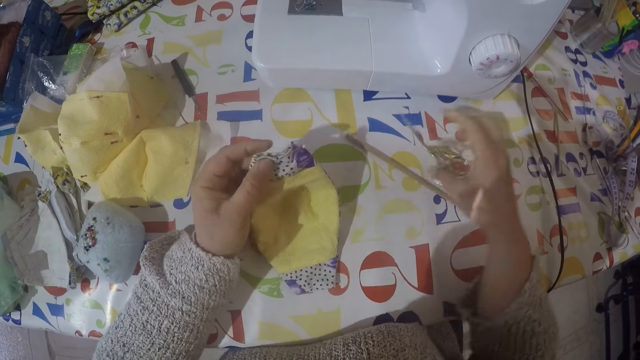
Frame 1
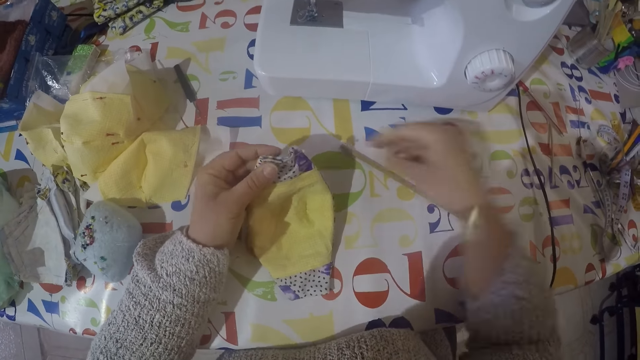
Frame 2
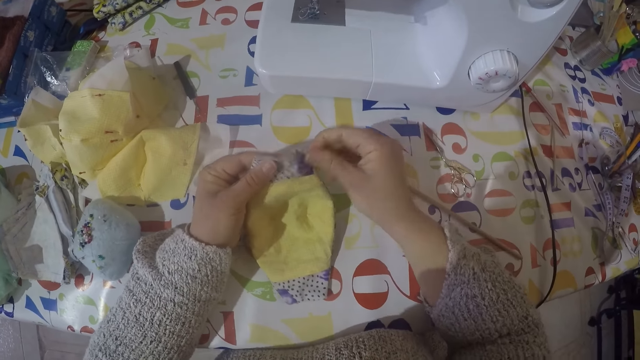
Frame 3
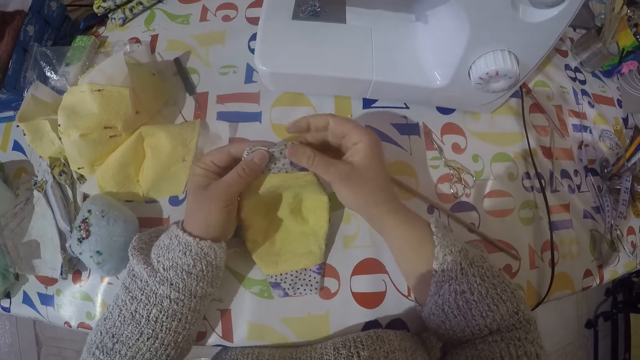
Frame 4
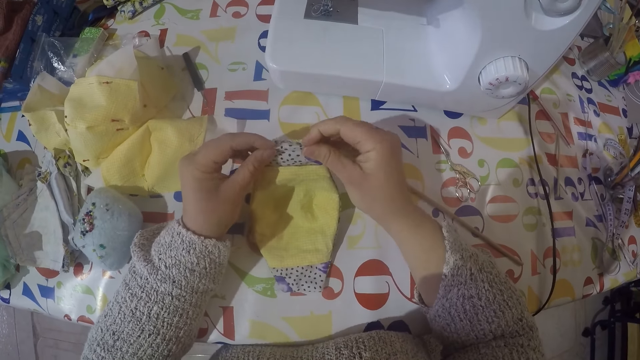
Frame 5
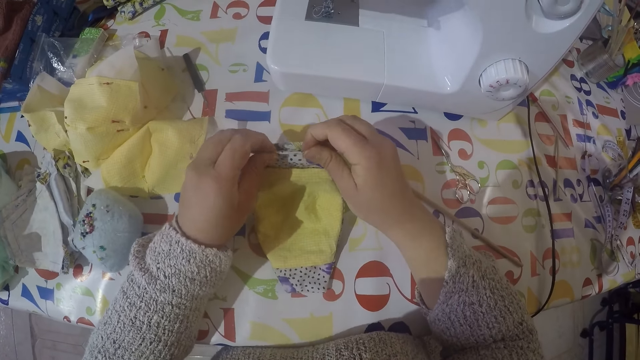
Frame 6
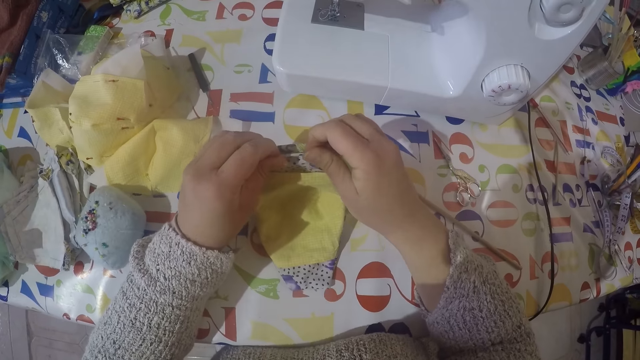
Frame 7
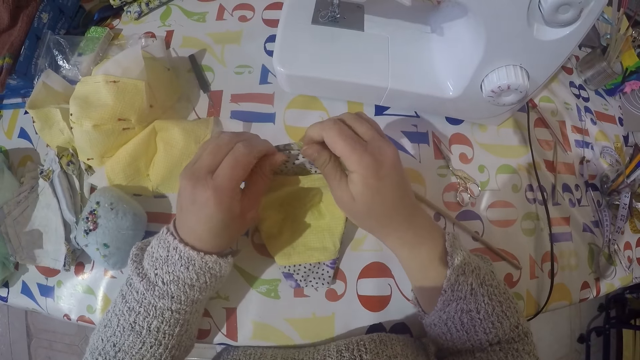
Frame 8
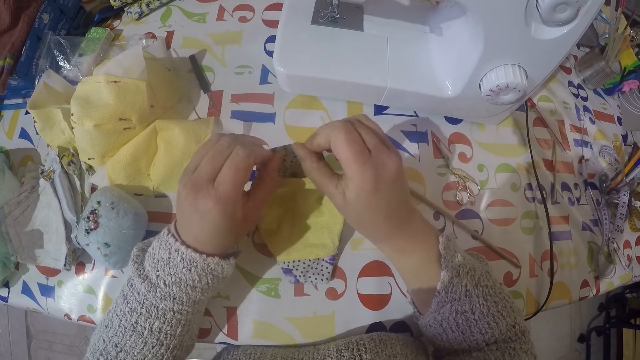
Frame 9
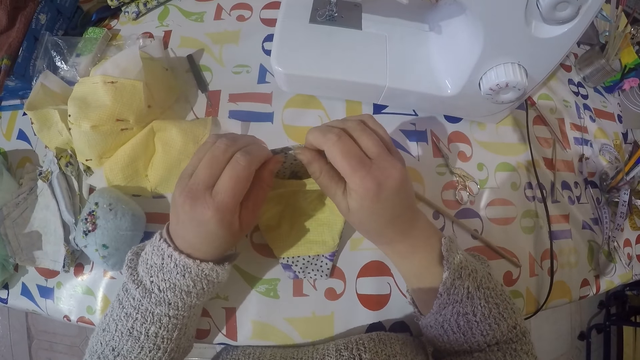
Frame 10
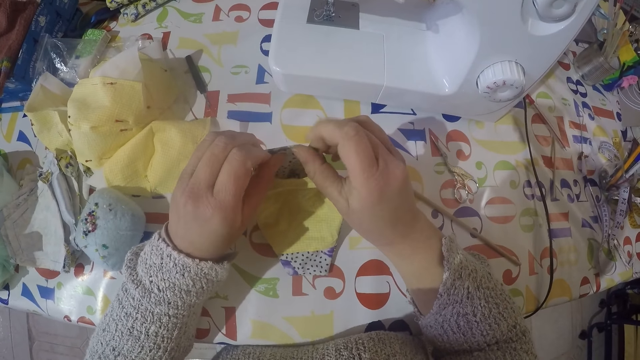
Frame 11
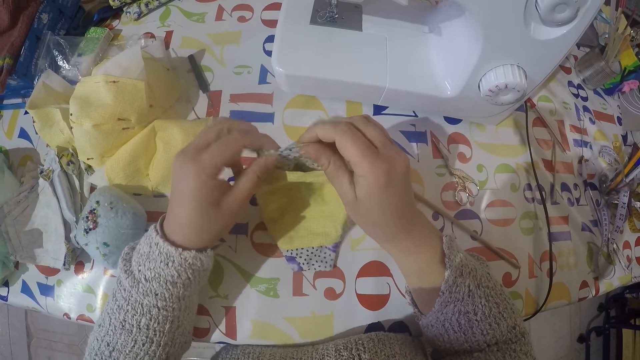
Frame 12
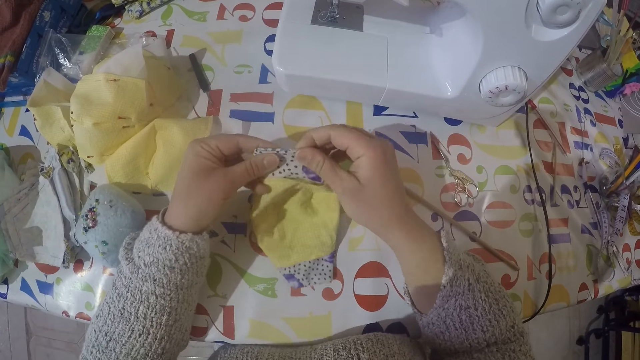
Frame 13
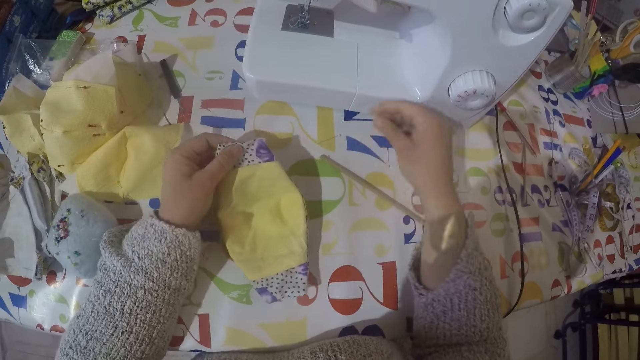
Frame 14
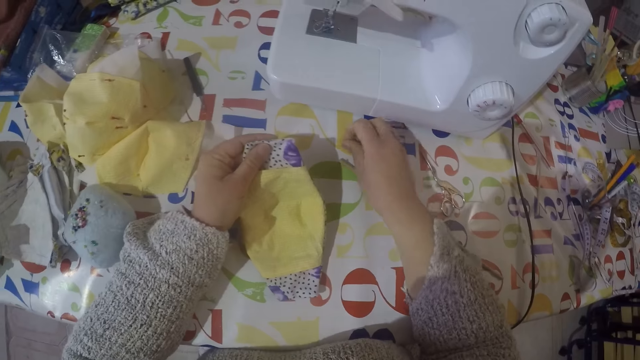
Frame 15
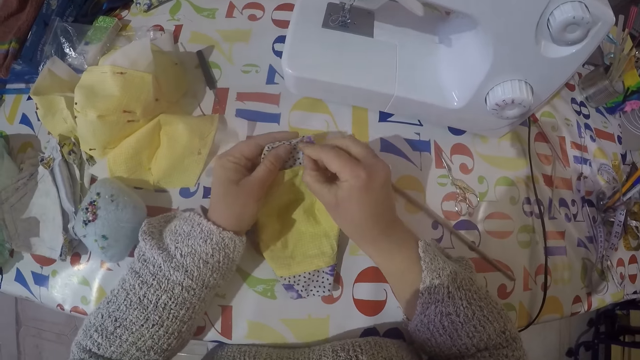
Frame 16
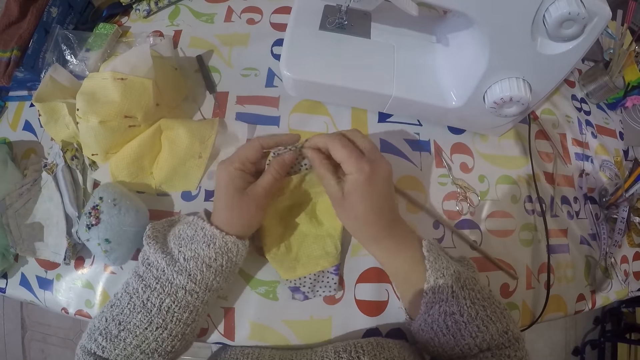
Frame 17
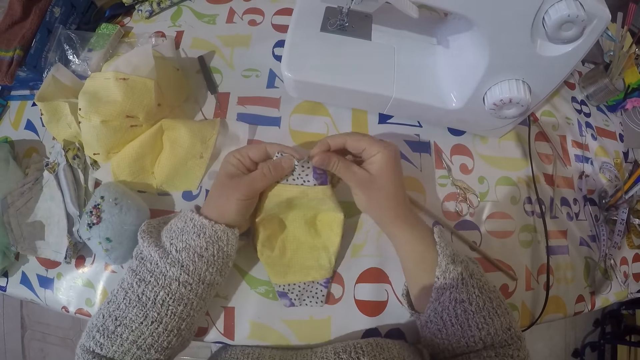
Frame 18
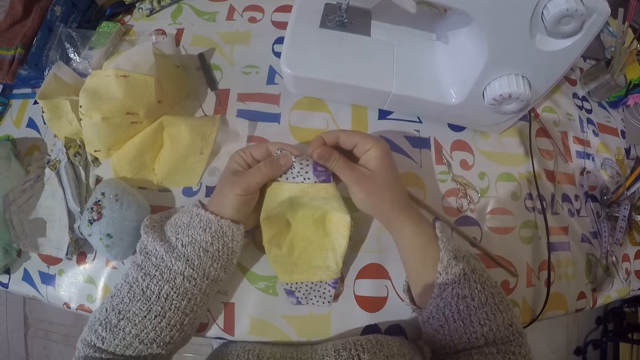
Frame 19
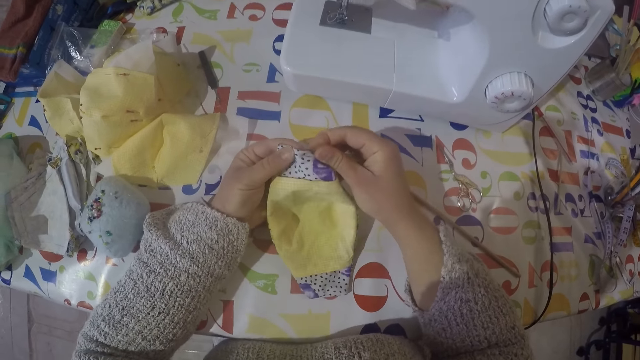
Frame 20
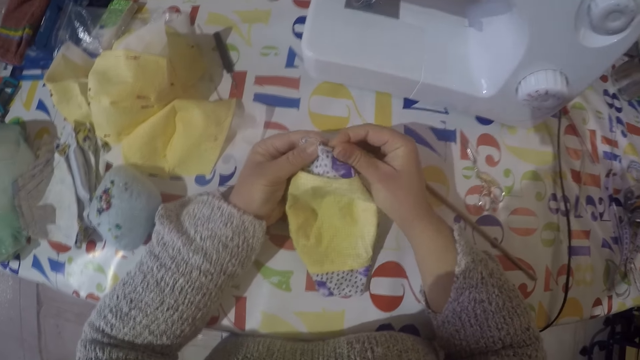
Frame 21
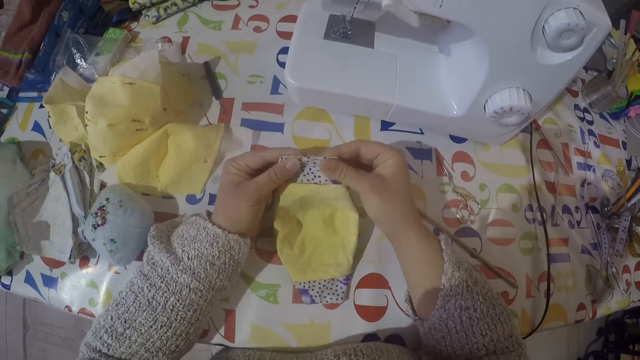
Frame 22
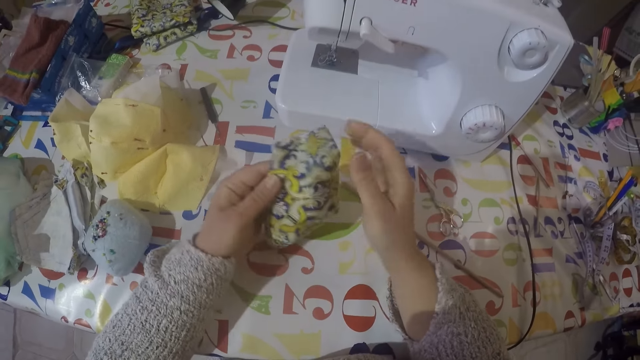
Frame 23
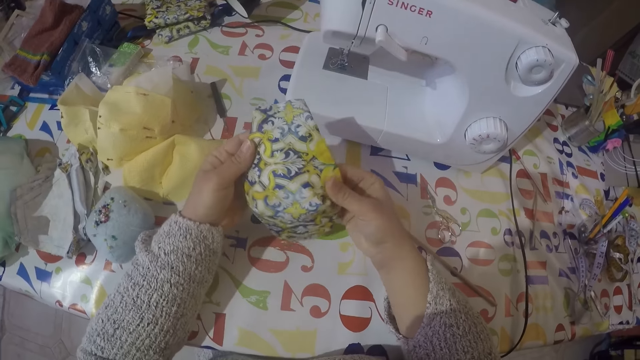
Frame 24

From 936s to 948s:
The camera wearer puts the pair of scissors to the table. They straighten the face mask. They pick a pin from the table. They put the pin in the mask again.

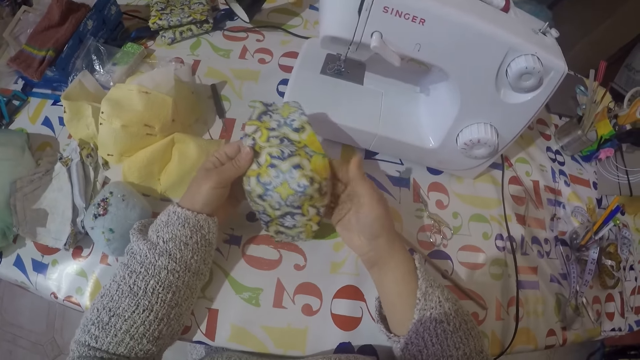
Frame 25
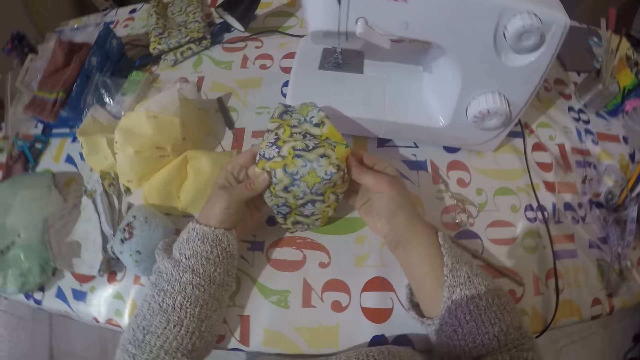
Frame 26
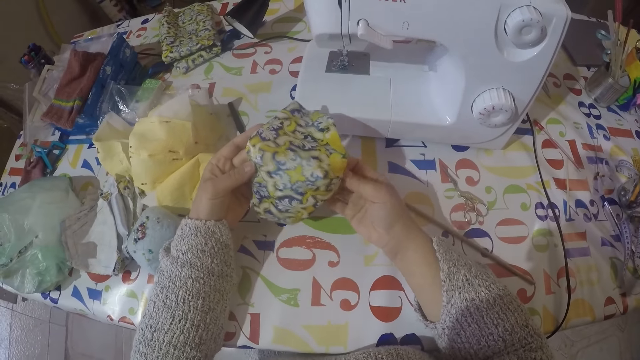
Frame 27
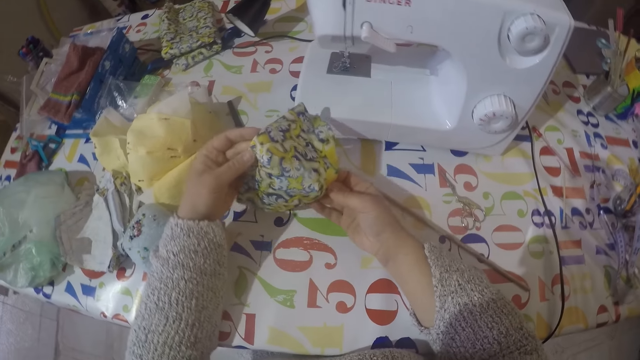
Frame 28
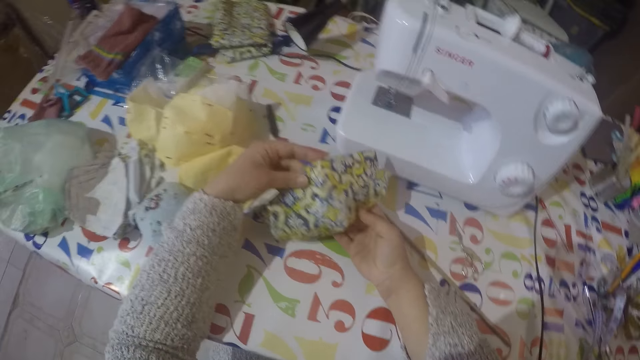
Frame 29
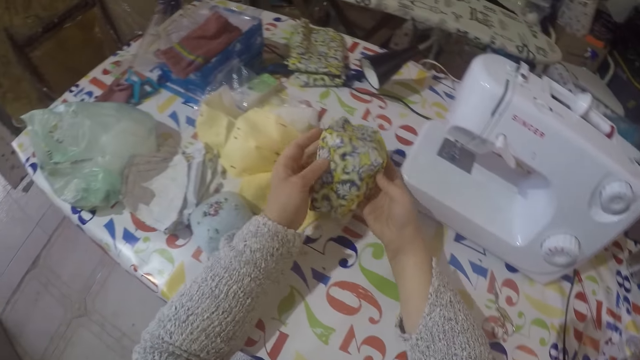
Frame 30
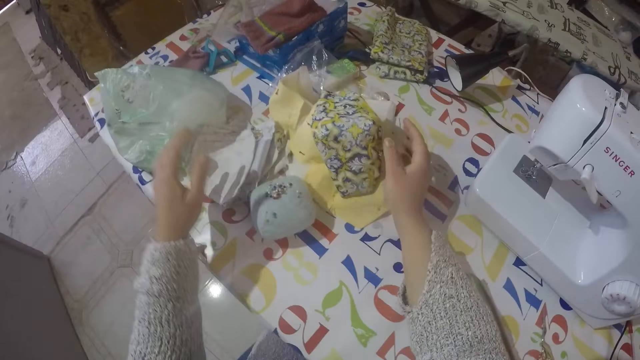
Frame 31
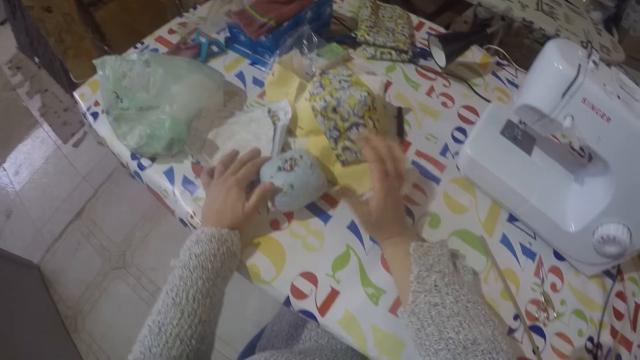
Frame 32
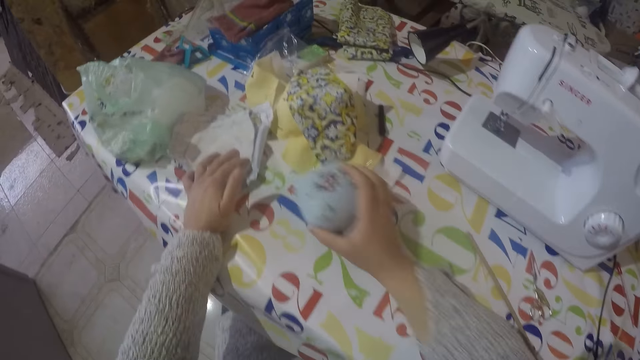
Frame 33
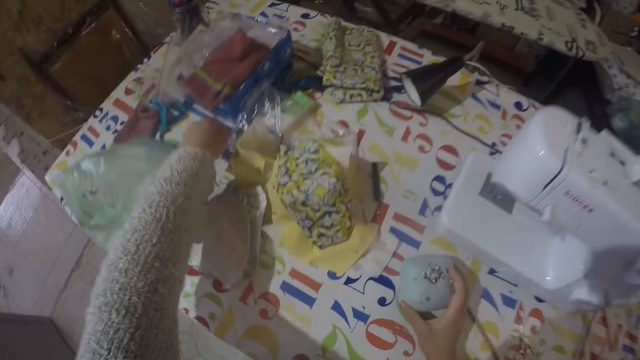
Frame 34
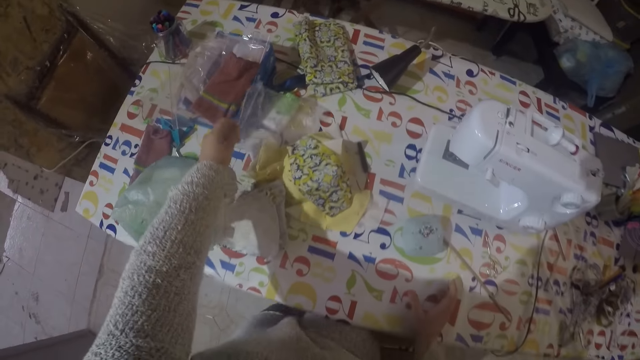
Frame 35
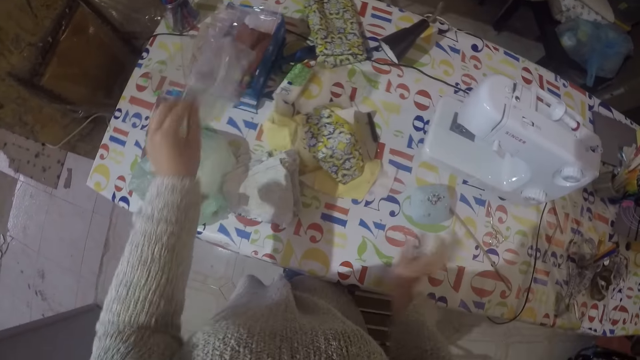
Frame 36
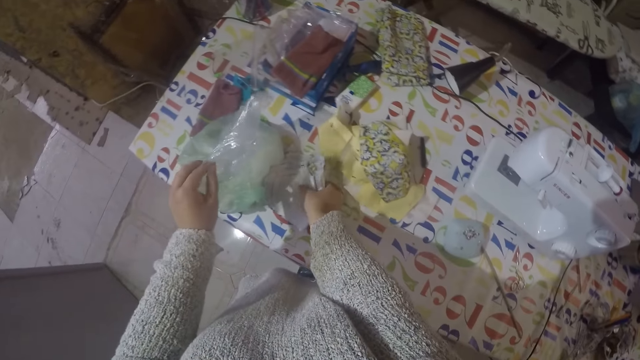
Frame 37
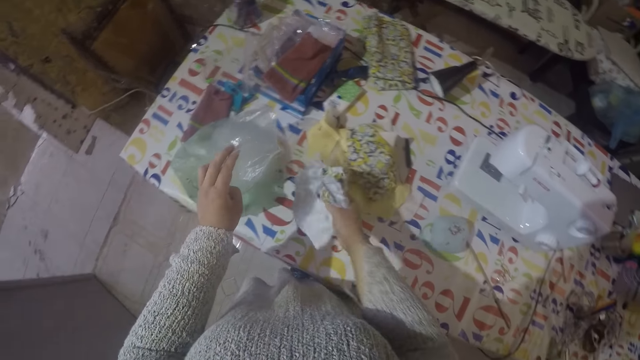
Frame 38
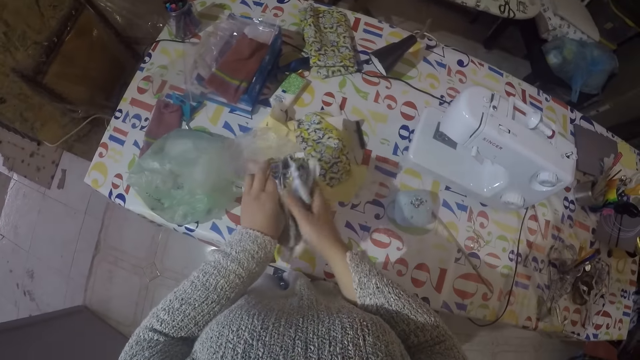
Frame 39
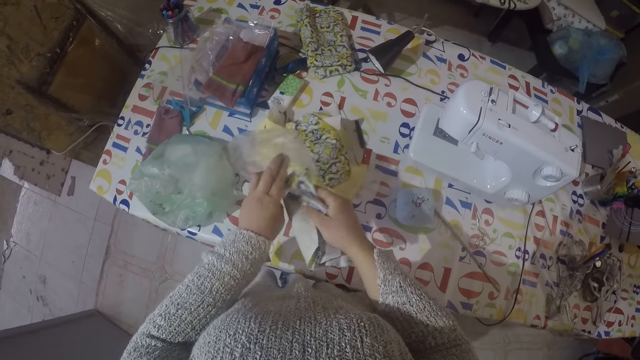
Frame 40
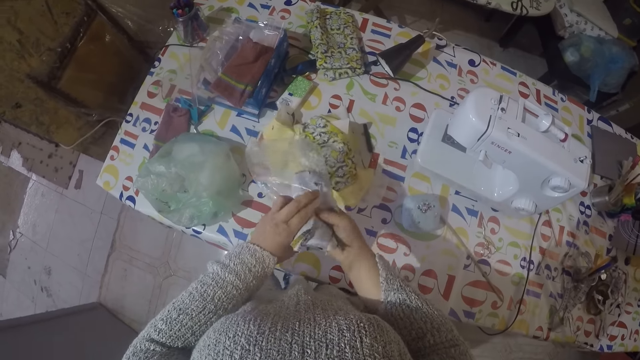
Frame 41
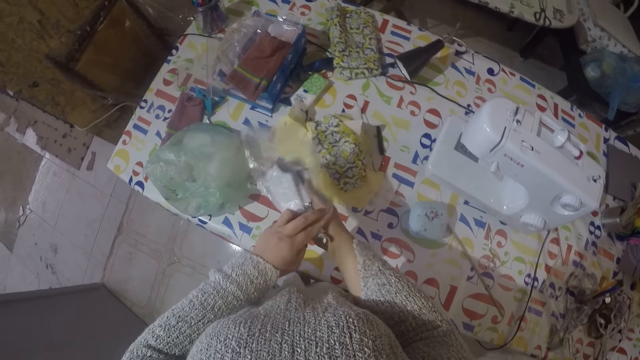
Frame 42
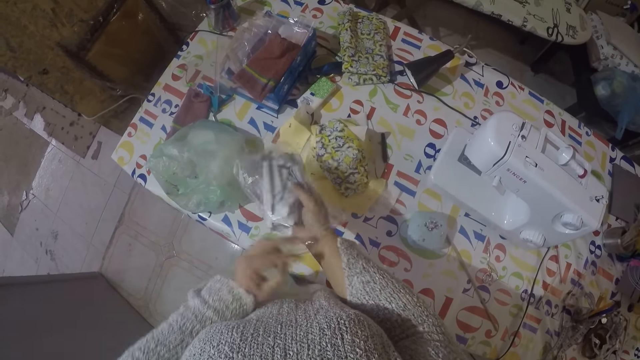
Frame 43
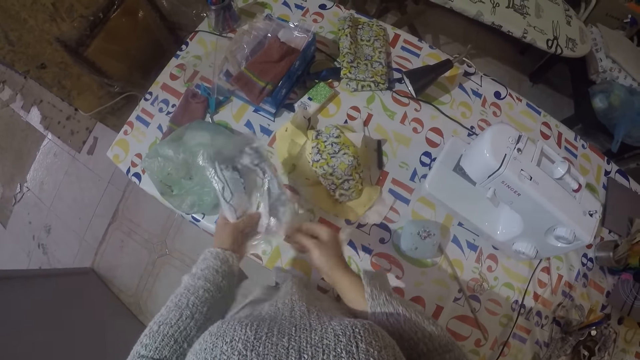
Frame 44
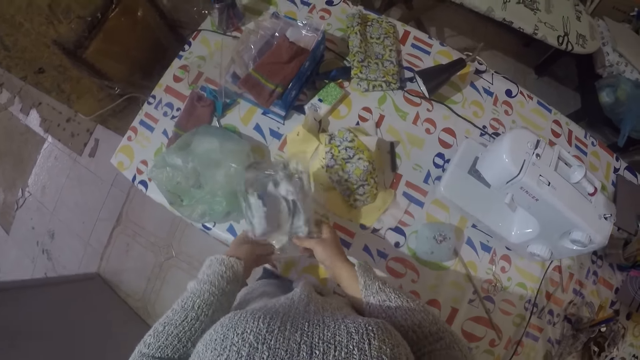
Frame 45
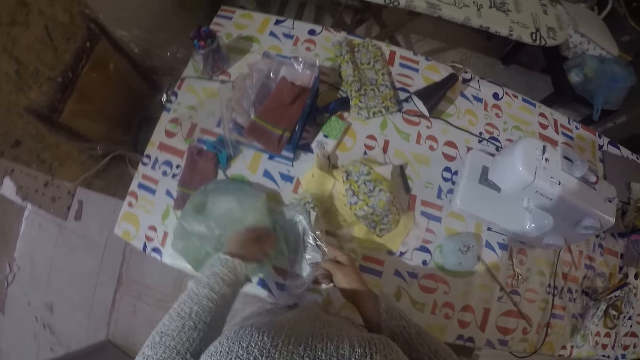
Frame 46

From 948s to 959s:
The camera wearer puts the face mask aside on the table. They move something aside. They pick a polythene bag. They put a piece of cloth in the polythene bag.
